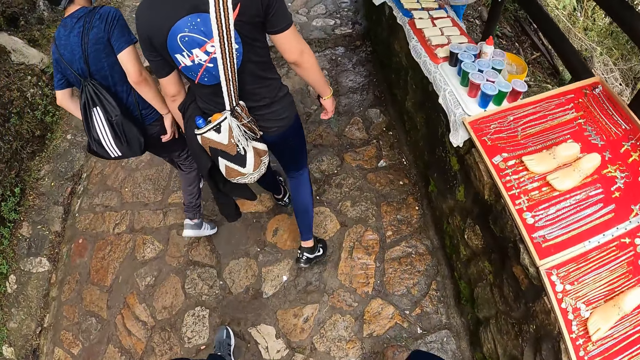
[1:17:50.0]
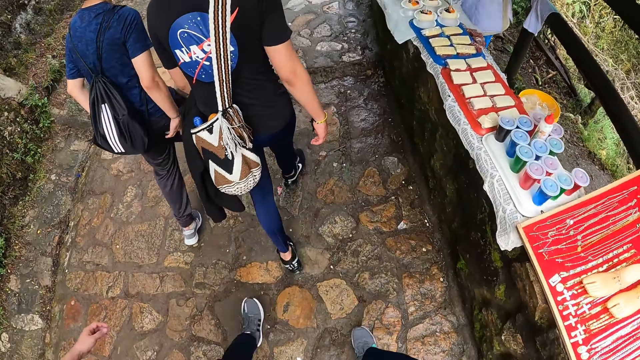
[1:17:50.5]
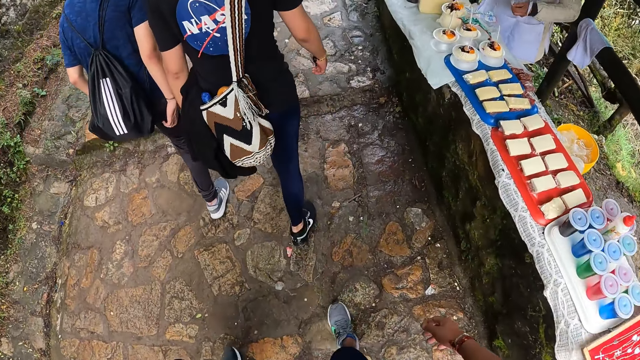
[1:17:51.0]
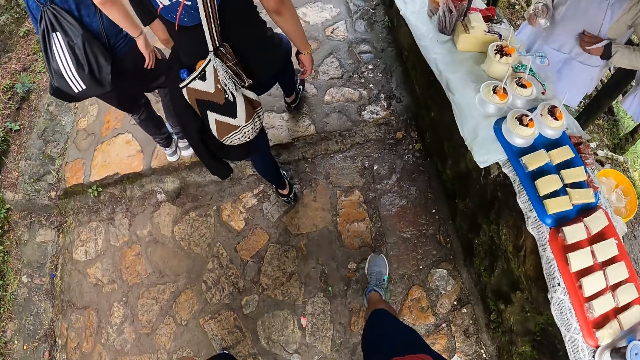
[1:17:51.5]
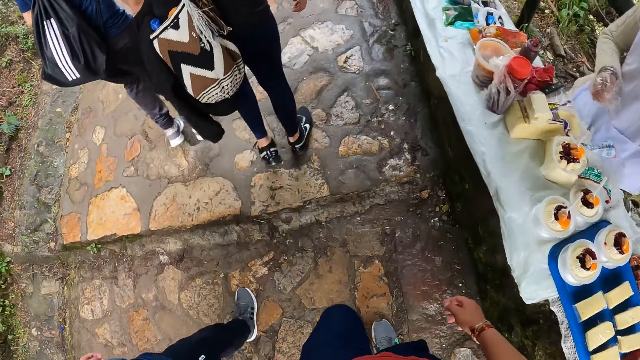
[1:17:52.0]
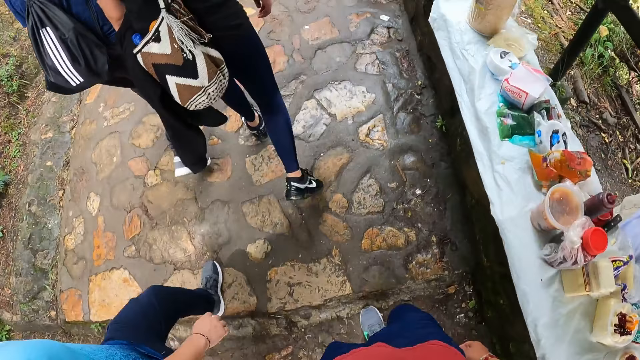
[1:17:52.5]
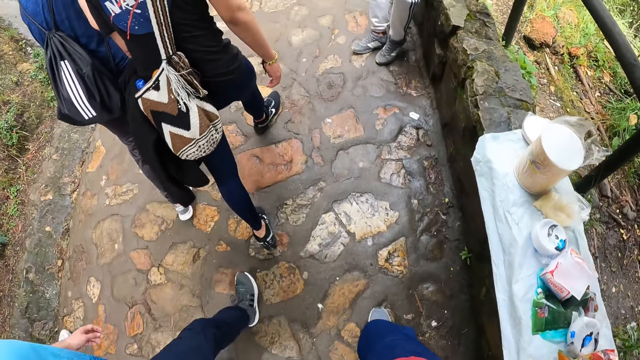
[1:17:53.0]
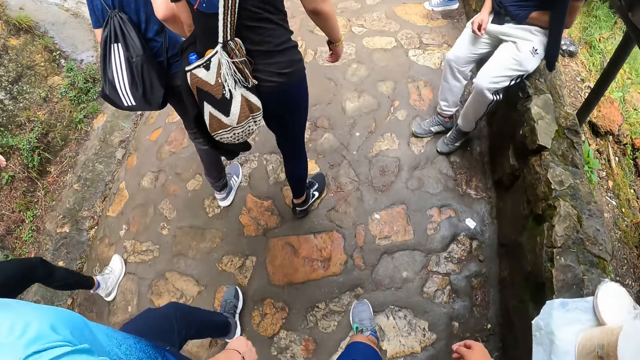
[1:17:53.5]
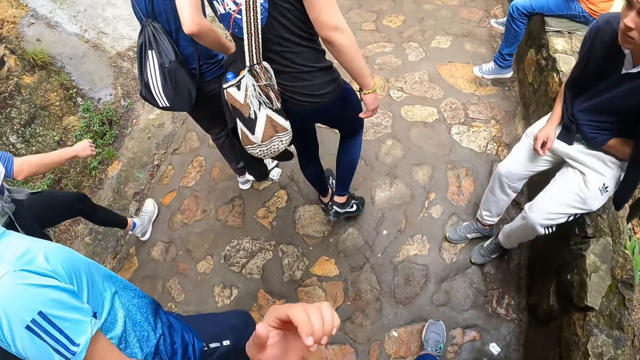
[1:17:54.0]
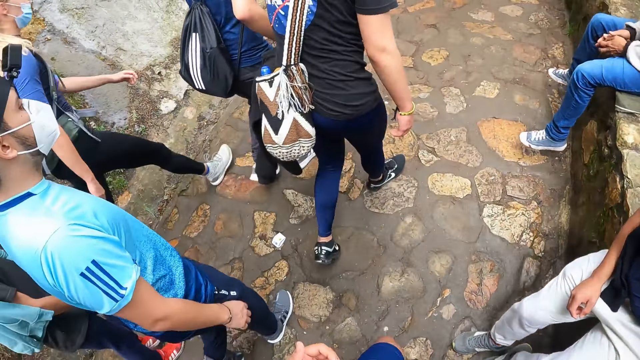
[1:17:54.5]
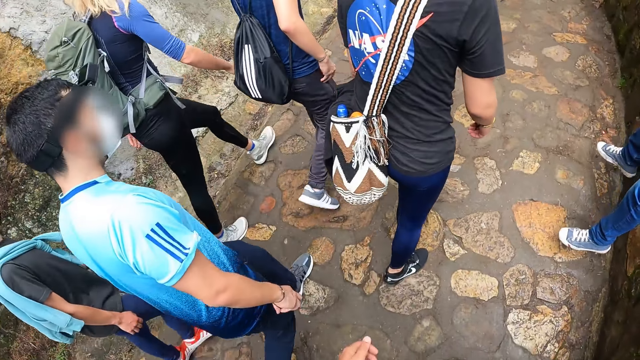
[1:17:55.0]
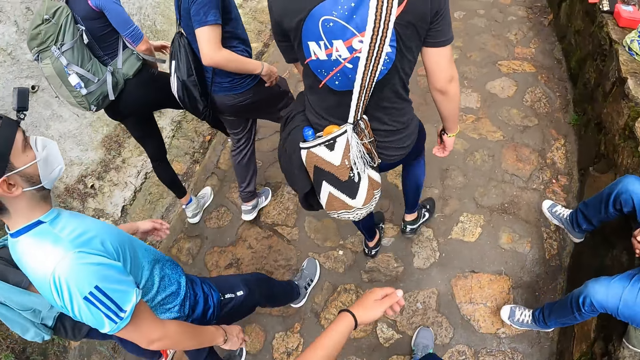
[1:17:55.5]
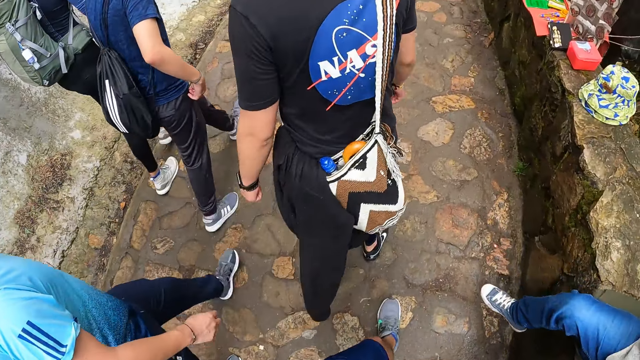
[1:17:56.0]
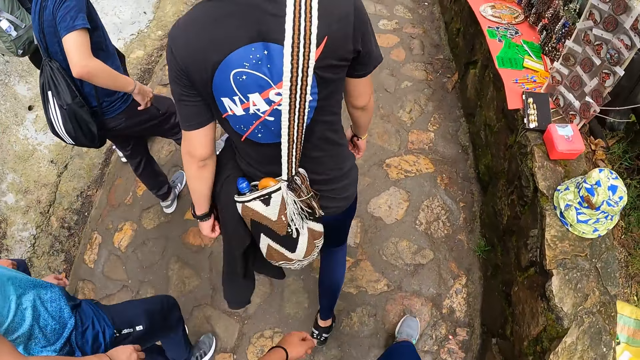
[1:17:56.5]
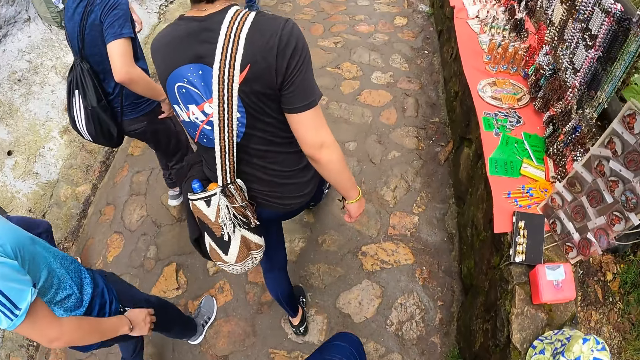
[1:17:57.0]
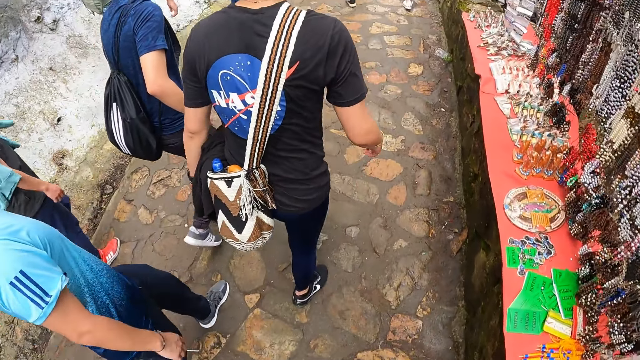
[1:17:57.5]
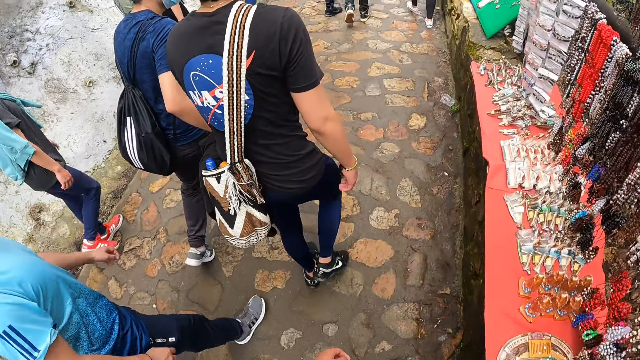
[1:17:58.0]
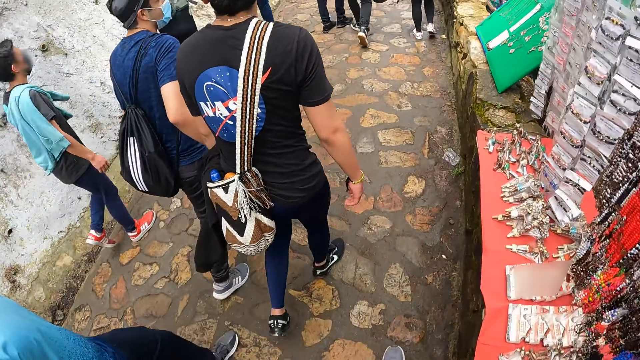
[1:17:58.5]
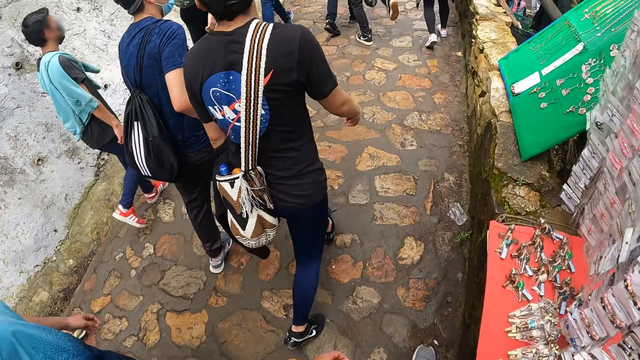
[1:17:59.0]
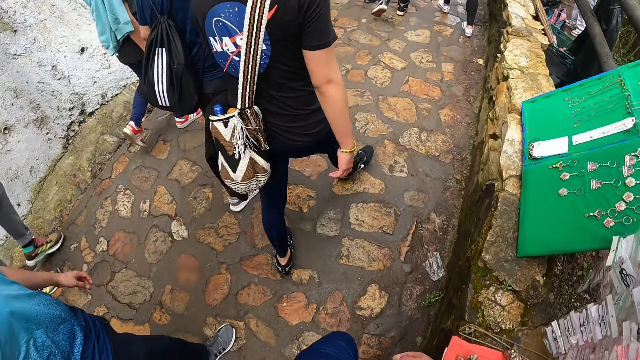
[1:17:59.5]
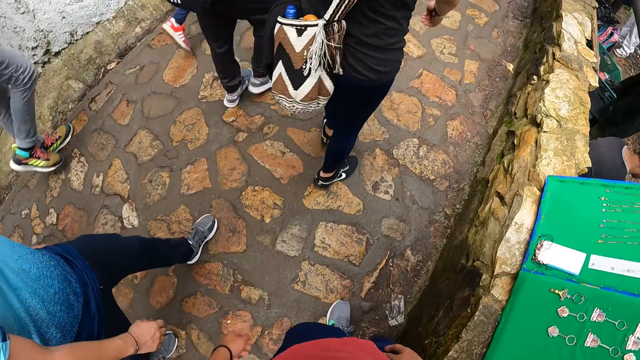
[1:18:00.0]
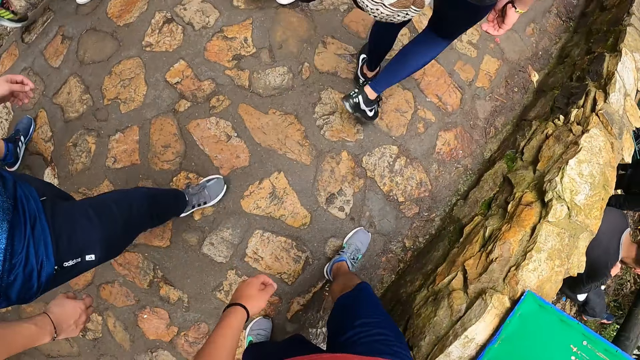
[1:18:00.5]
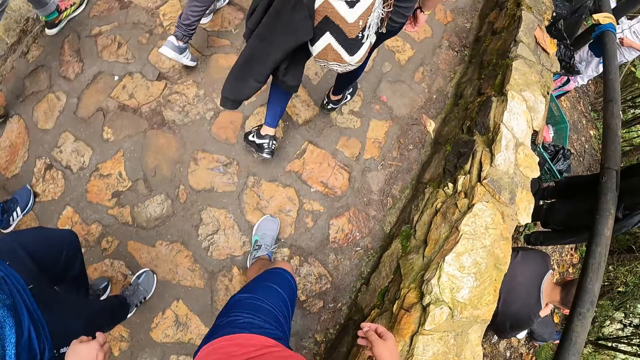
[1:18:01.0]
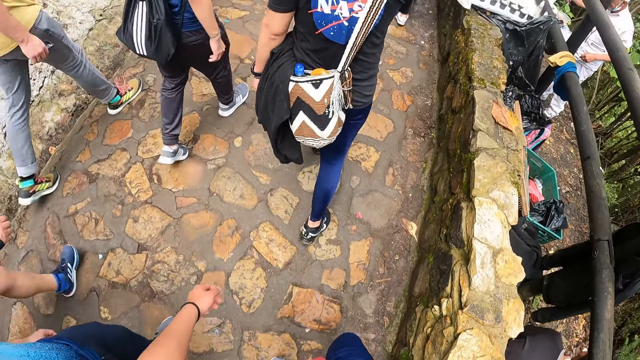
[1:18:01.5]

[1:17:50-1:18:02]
The camera wearer hikes the mountain.

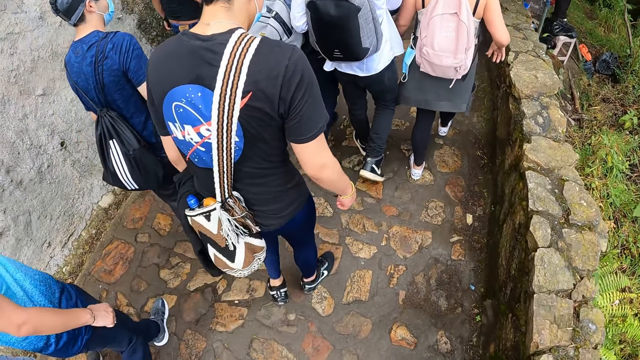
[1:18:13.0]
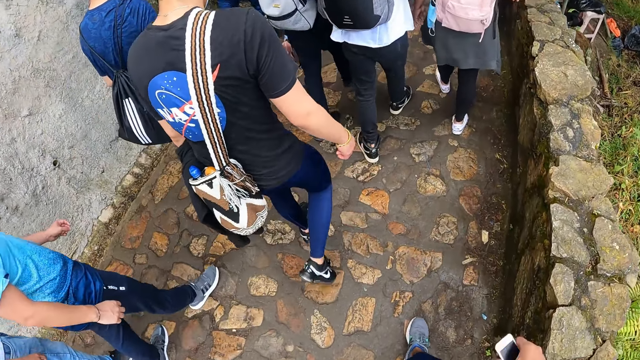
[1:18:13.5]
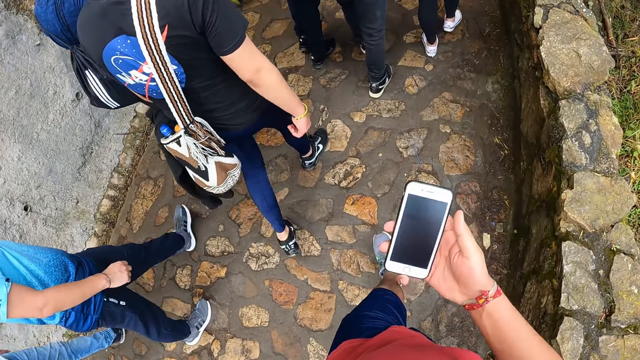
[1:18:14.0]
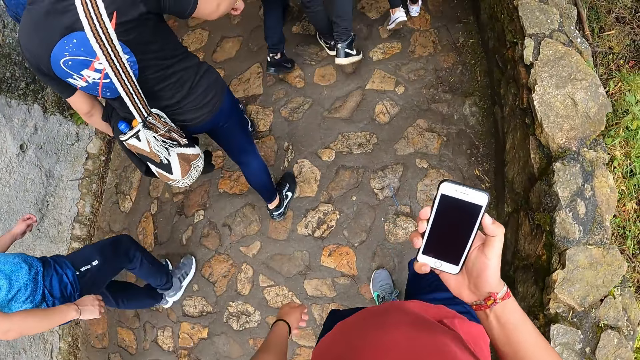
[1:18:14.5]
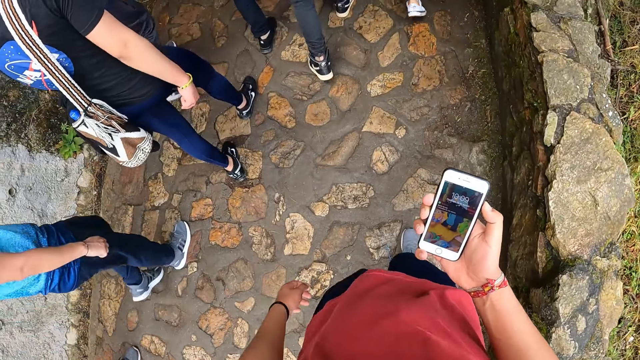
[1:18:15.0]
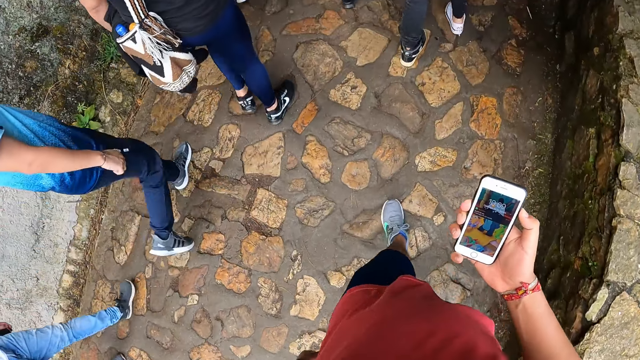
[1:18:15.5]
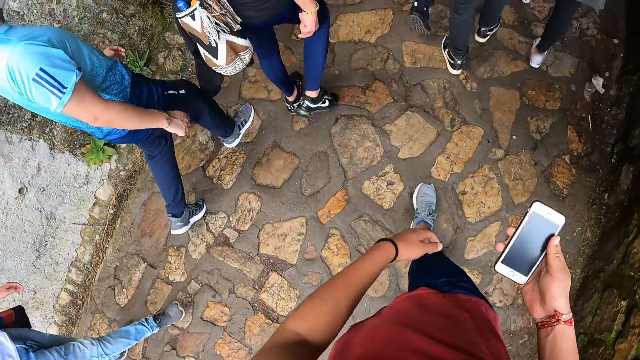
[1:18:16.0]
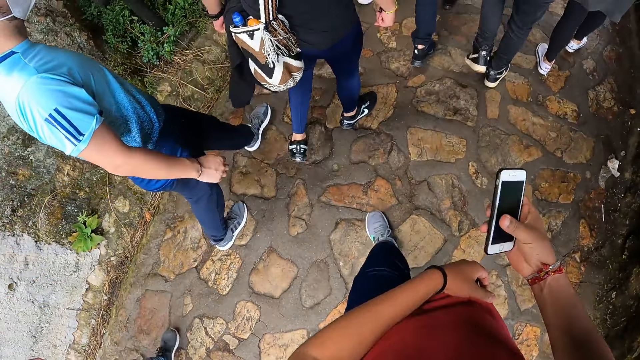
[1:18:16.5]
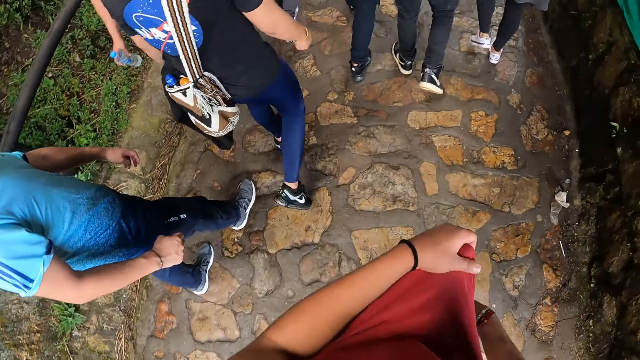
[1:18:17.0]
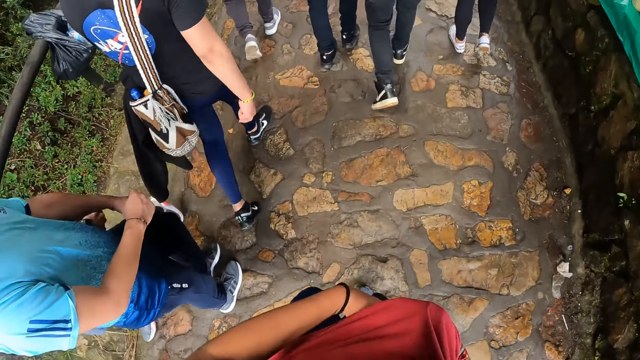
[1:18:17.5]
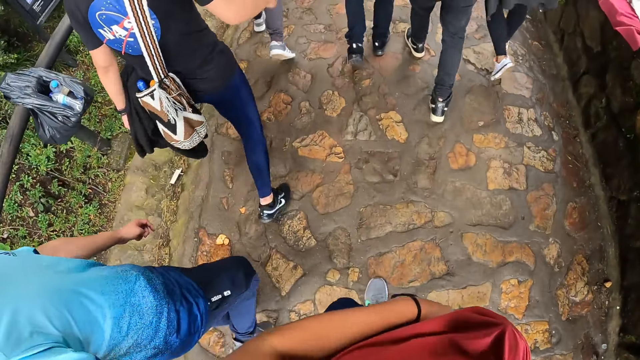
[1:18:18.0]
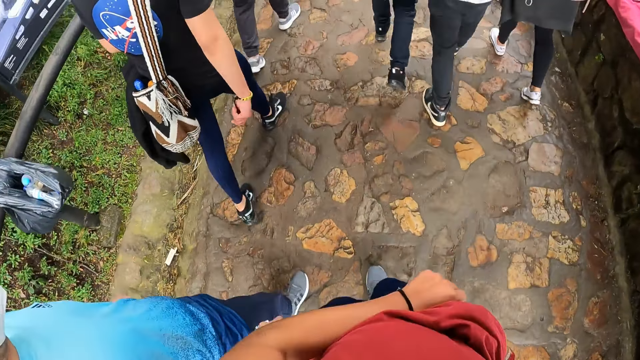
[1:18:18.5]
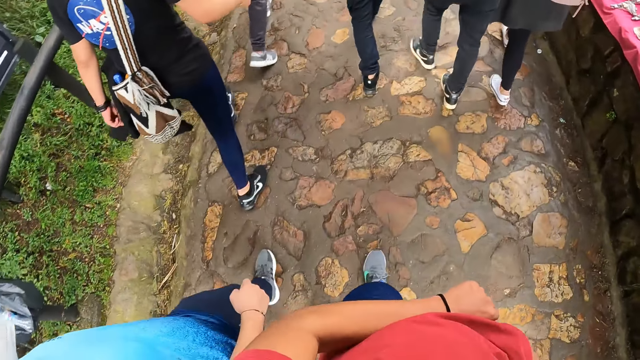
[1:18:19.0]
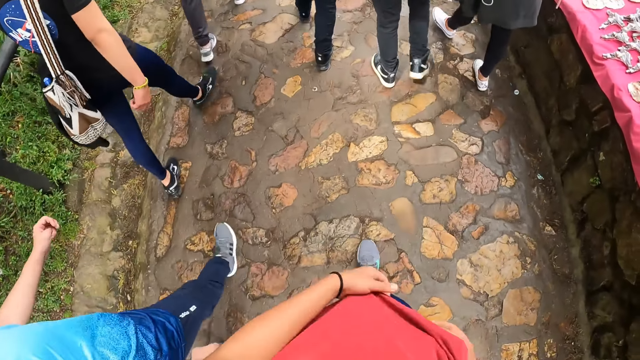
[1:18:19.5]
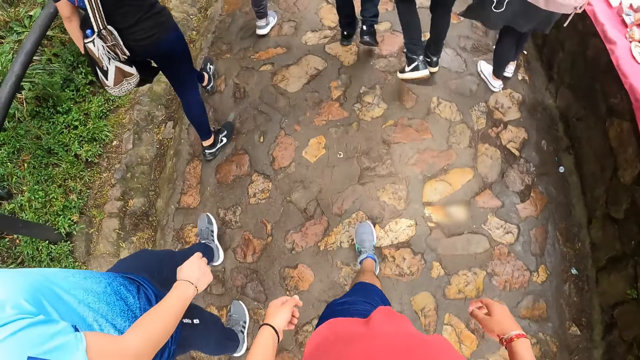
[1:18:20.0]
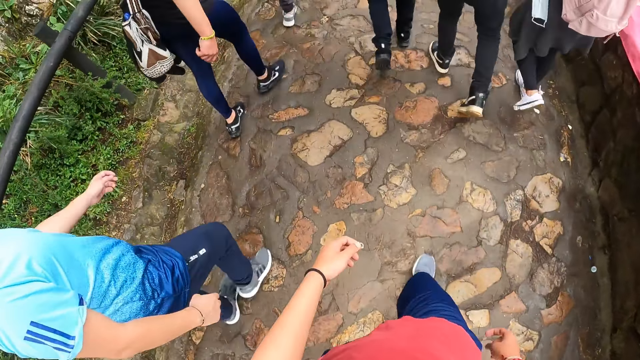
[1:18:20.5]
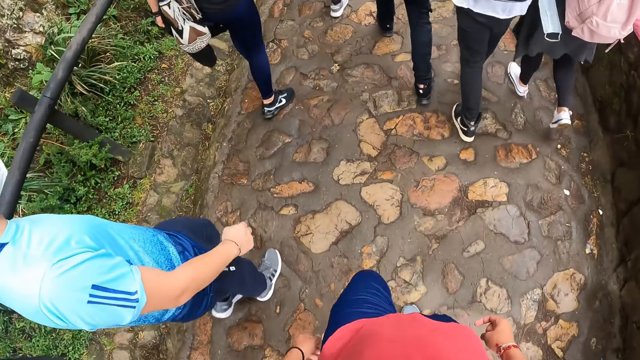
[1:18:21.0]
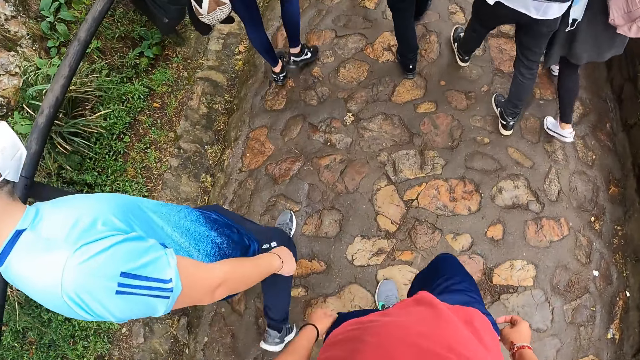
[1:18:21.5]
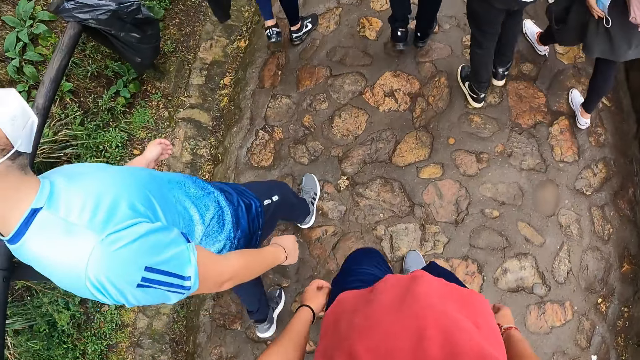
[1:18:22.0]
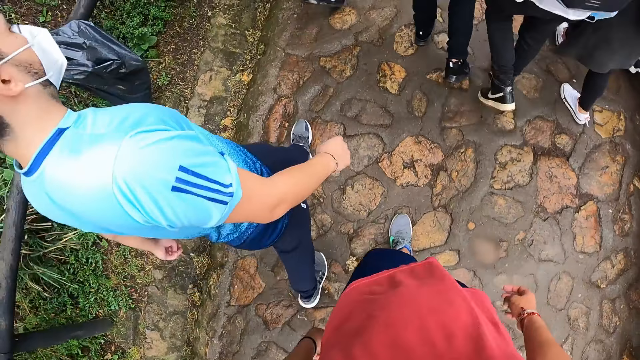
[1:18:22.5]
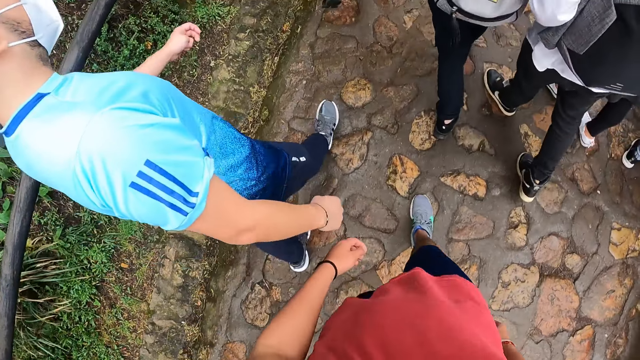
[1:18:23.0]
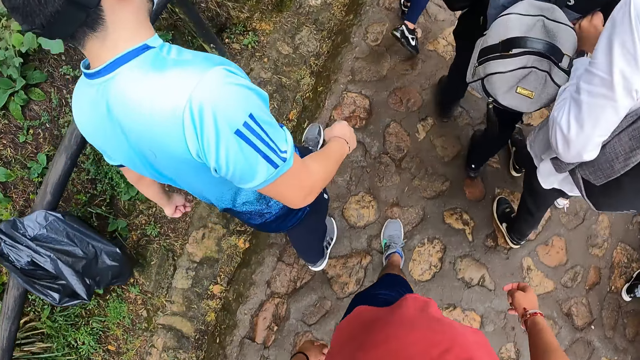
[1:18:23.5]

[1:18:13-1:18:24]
The camera wearer lifts a phone from the pocket with his right hand. He operates the phone with his right hand, lifts his shirt with his left hand, and puts the phone in his shorts pocket with his right hand. He drops his shirt with his left hand. He hikes the mountain.
